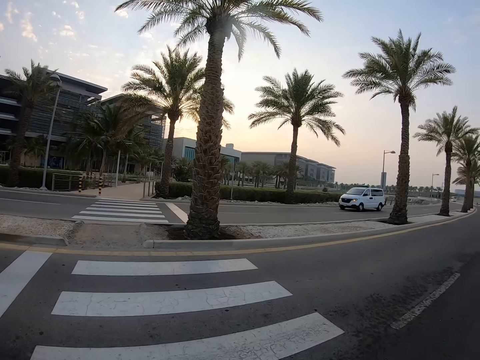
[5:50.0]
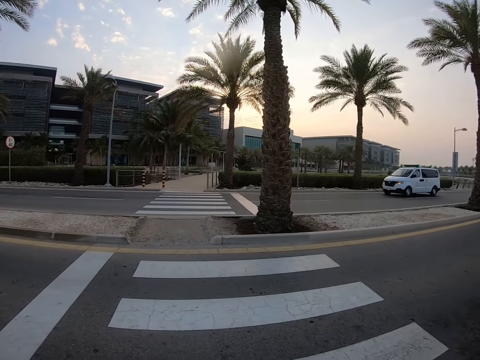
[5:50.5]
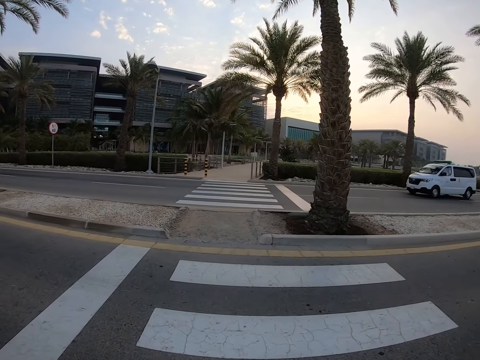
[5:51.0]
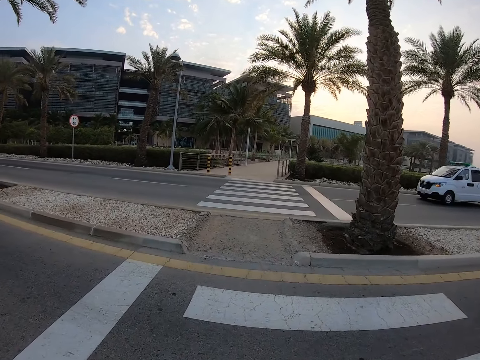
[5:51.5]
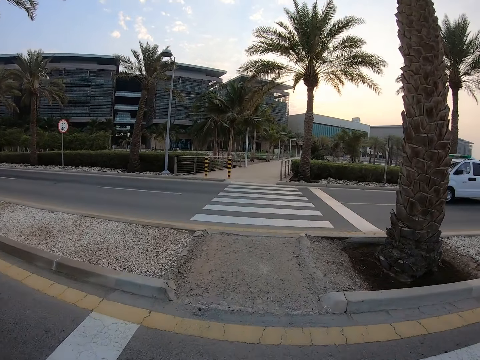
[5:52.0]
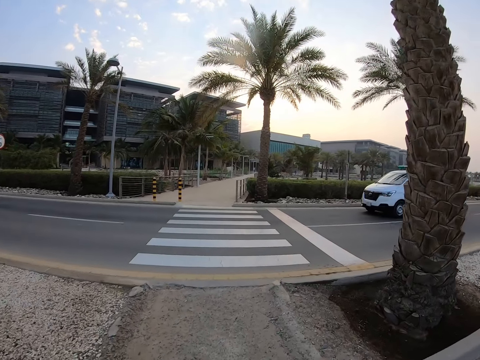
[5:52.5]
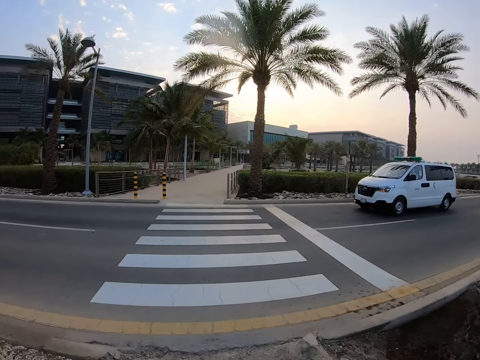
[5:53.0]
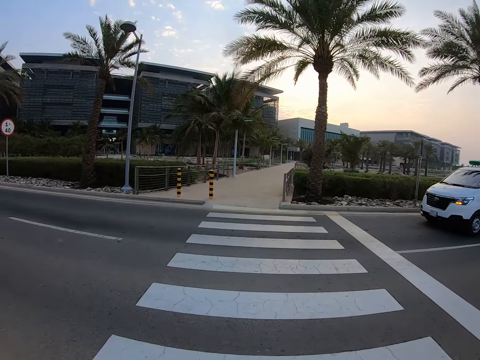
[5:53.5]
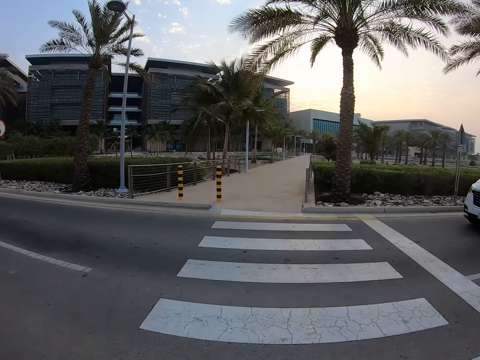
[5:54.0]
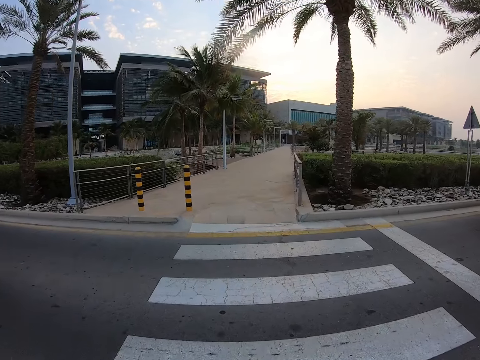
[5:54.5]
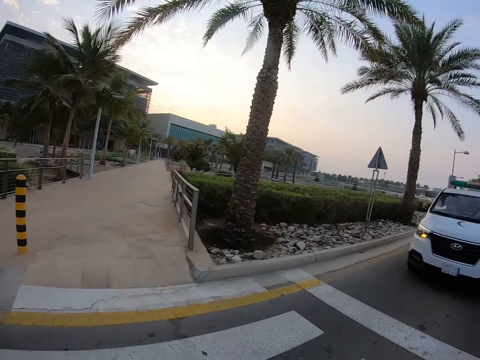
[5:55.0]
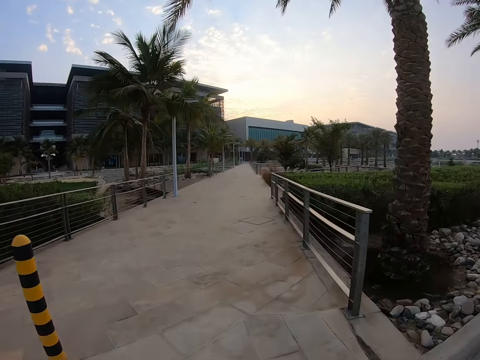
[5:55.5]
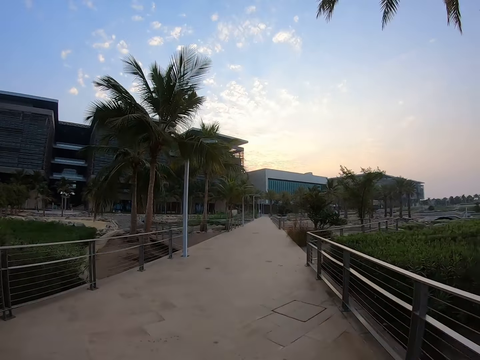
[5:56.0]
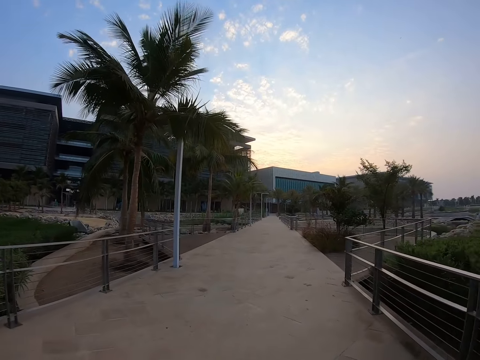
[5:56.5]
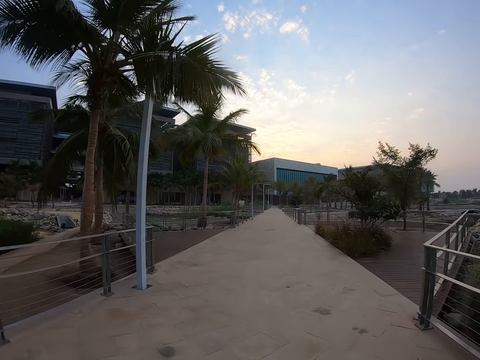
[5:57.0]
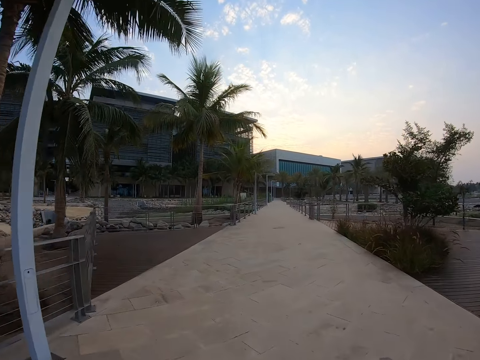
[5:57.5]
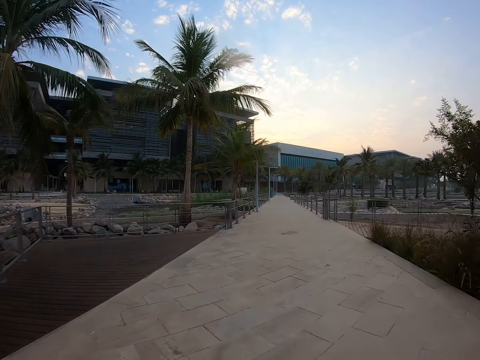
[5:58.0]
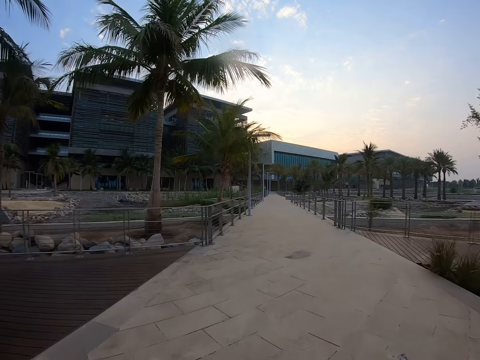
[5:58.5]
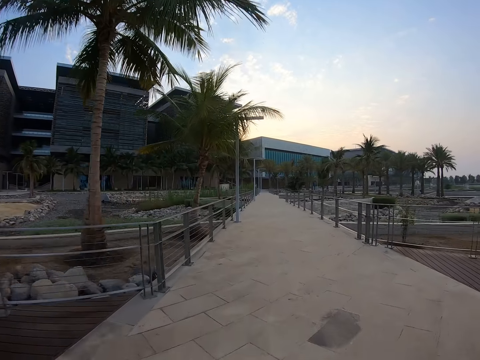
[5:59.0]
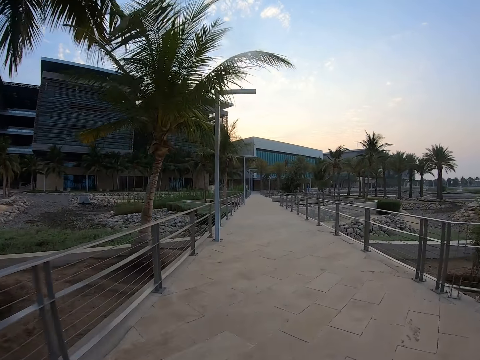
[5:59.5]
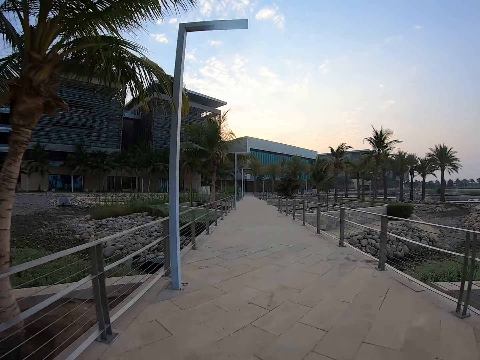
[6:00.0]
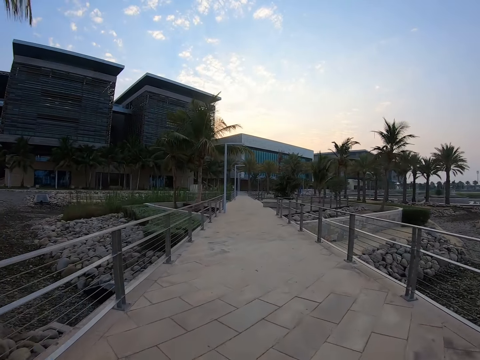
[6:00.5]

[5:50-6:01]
The camera wearer cycles across the road. They cycle on the path.

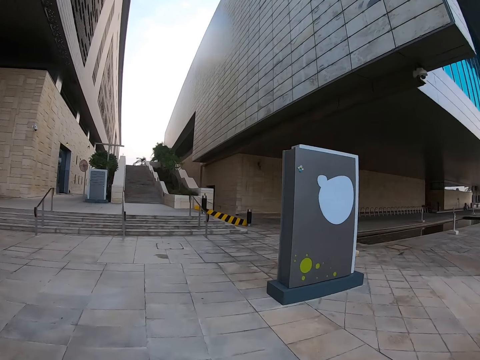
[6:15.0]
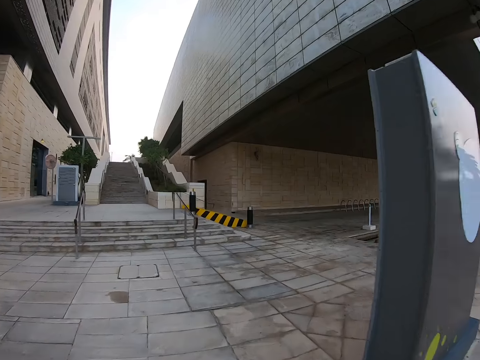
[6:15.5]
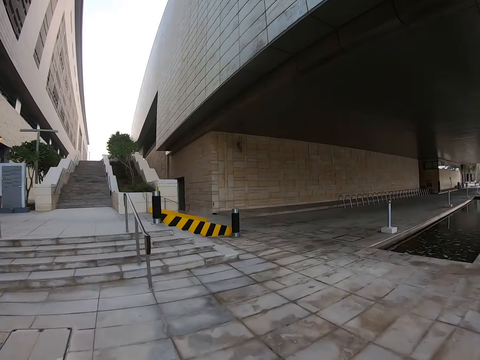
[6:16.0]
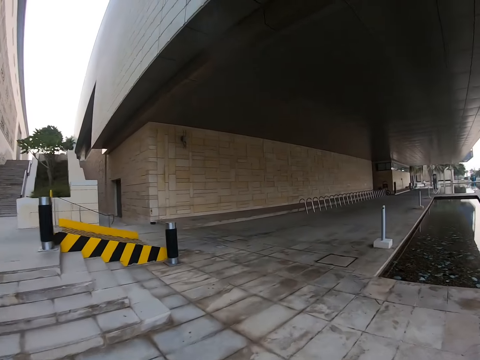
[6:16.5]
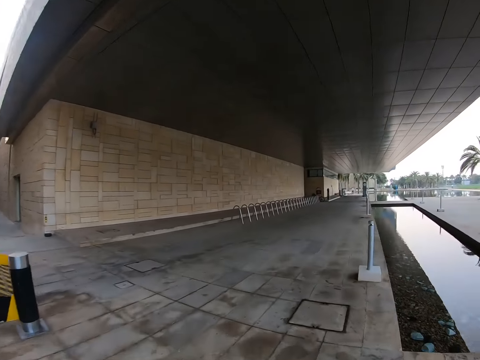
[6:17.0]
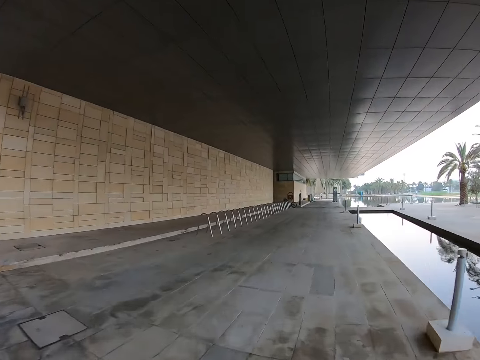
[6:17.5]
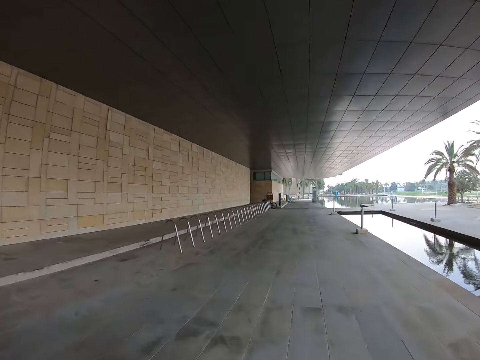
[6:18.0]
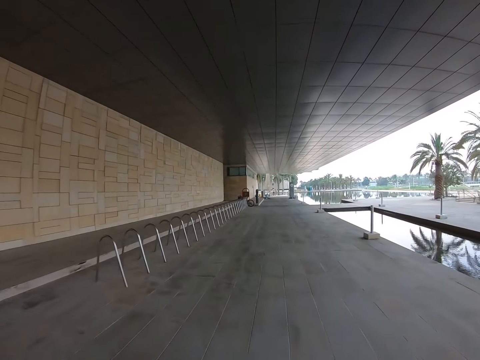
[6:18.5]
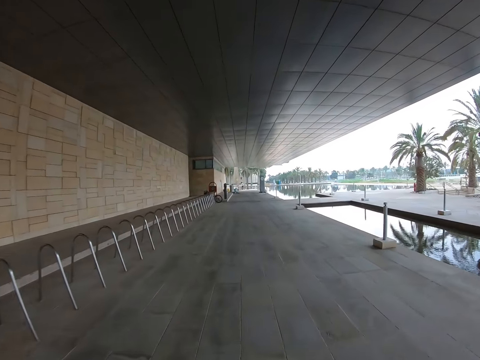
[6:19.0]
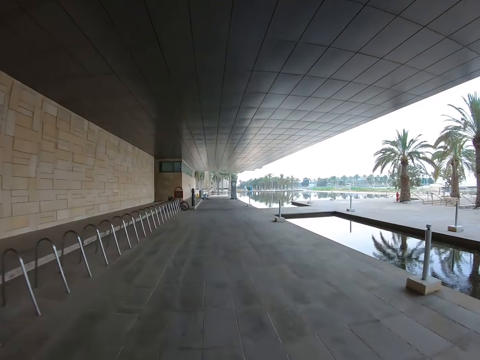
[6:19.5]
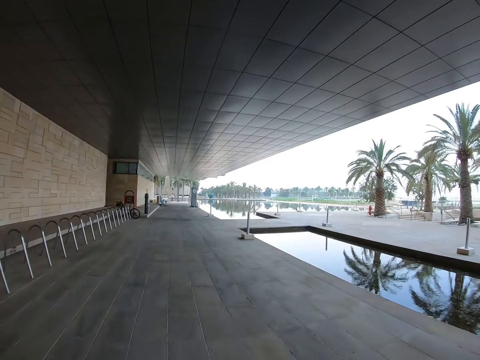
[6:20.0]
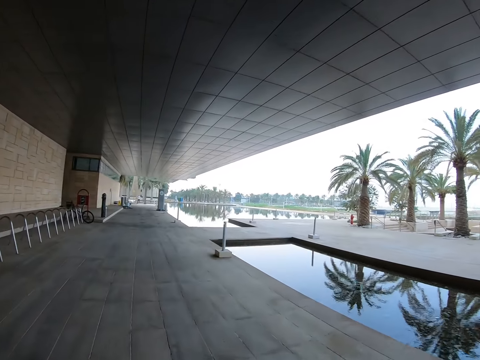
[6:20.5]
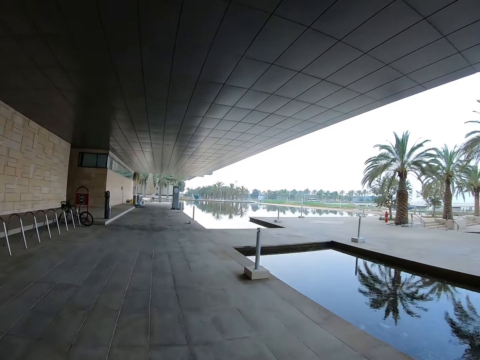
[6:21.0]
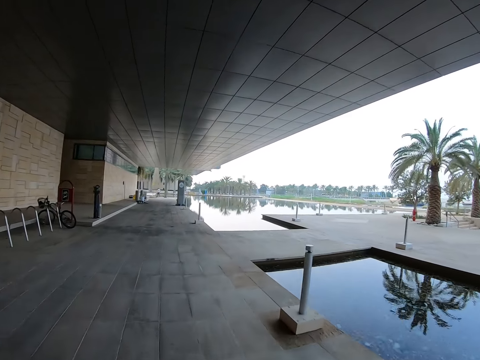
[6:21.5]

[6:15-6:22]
The camera wearer cycles around the building.

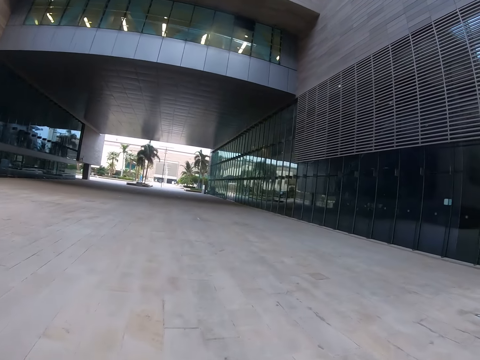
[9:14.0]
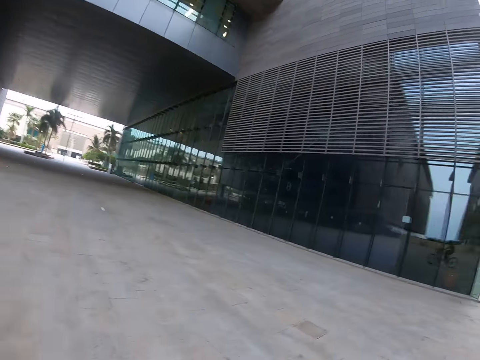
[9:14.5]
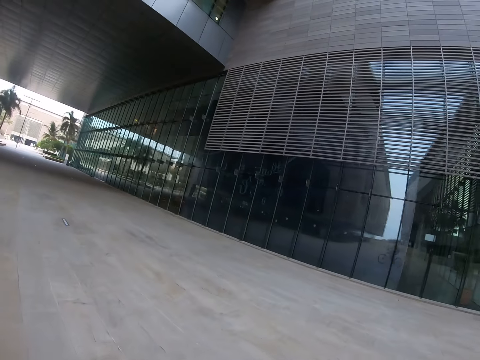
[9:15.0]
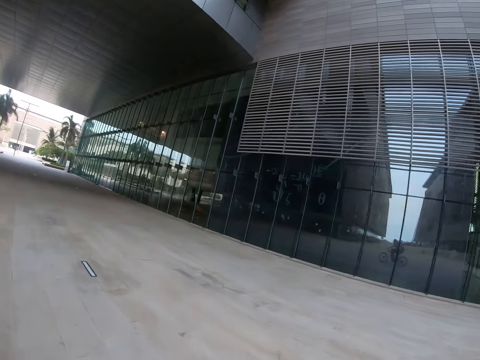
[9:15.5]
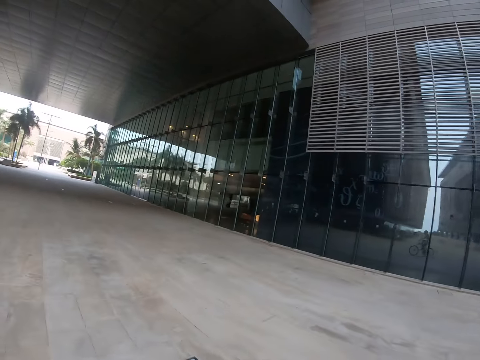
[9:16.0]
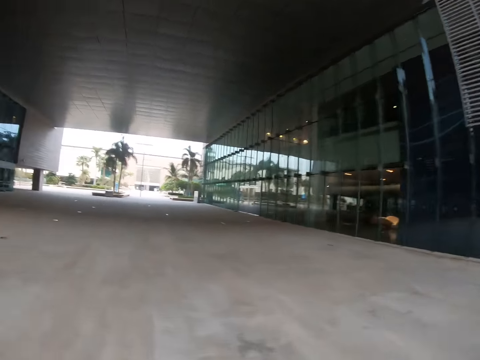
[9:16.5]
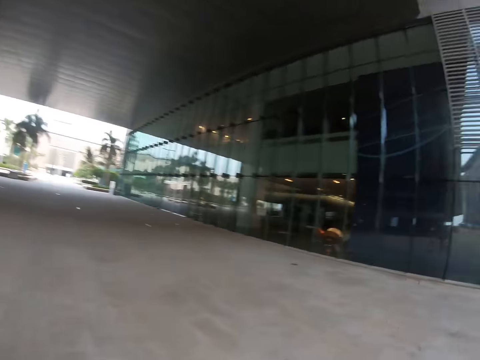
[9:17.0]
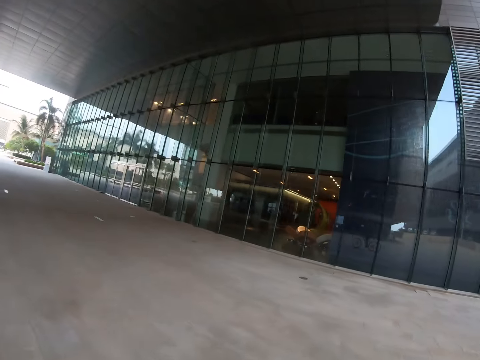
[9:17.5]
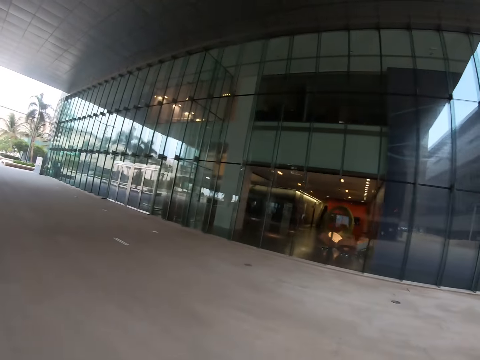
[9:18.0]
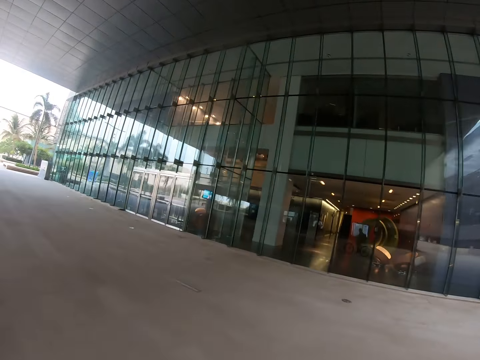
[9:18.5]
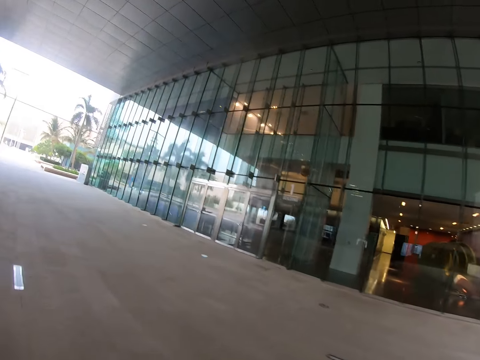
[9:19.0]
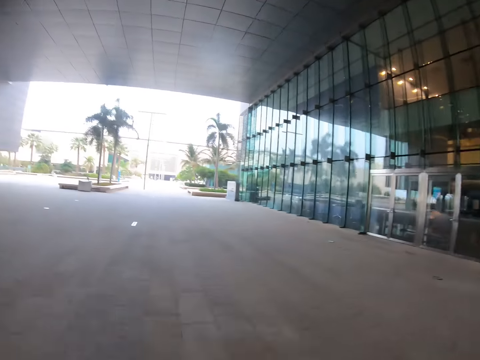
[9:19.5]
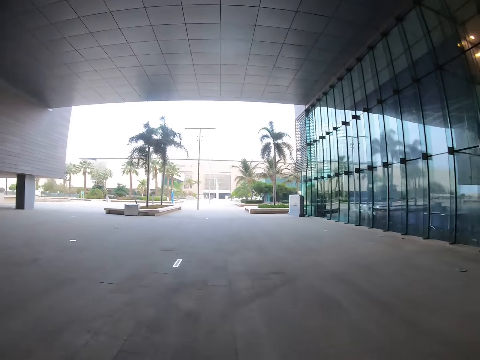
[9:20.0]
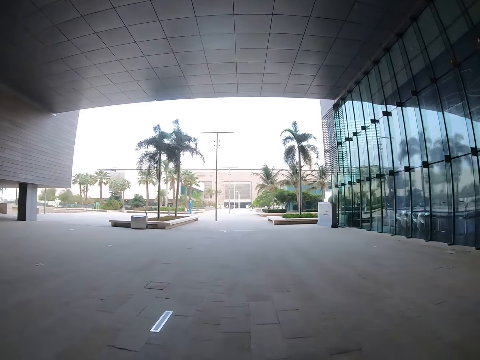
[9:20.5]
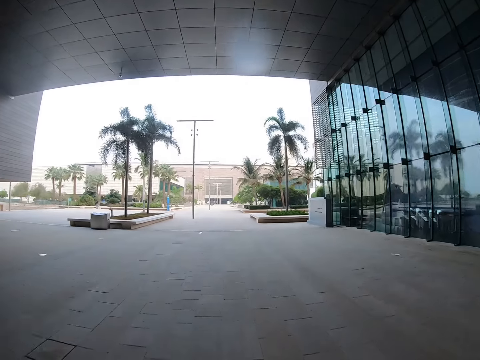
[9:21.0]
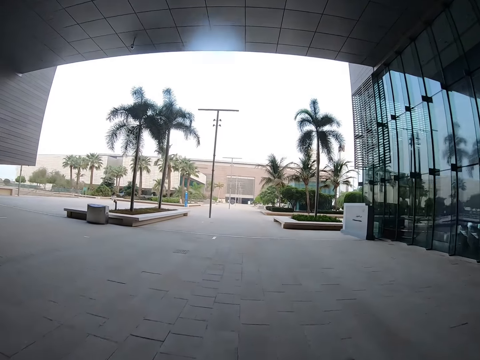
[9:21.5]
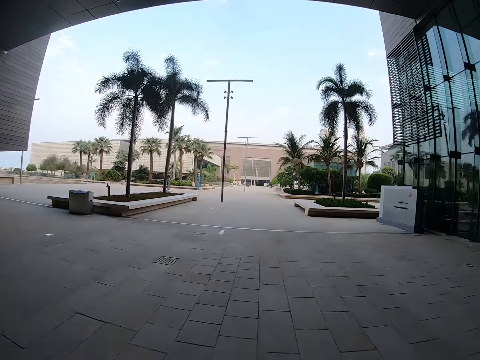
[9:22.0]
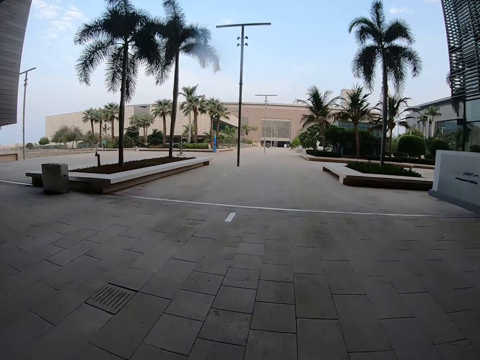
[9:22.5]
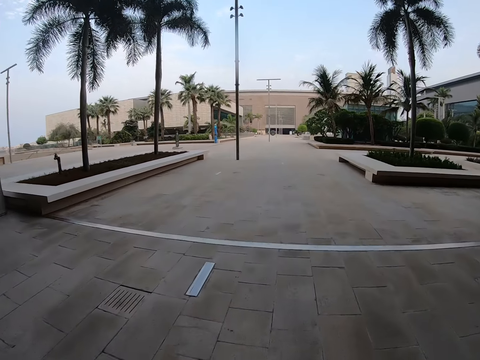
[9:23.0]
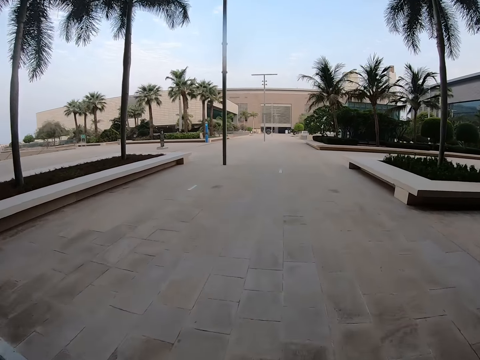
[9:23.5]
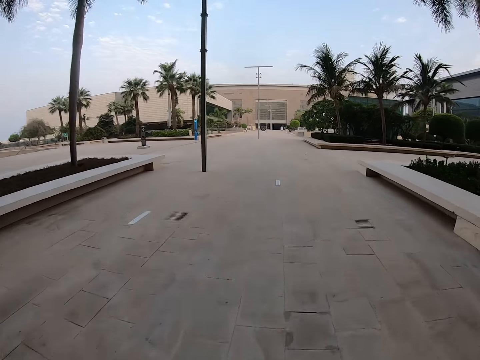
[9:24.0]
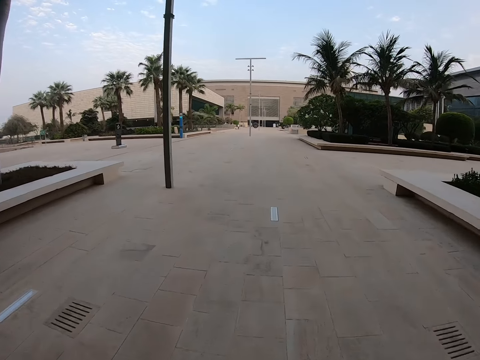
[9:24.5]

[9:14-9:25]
The camera wearer looks around the compound. They ride around the compound.
